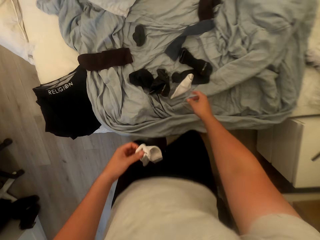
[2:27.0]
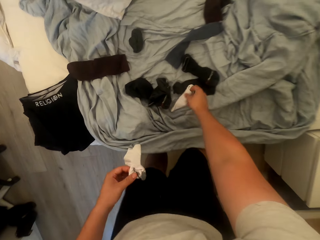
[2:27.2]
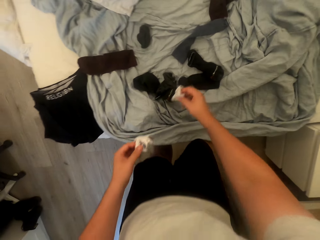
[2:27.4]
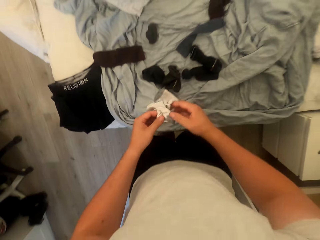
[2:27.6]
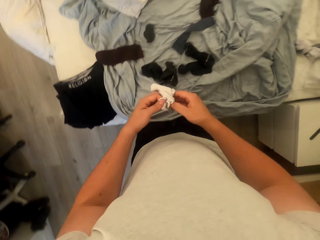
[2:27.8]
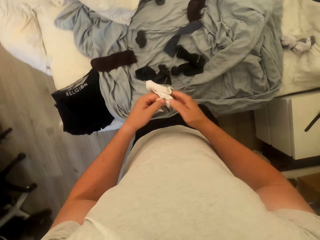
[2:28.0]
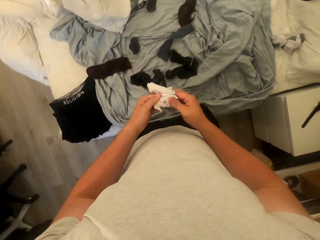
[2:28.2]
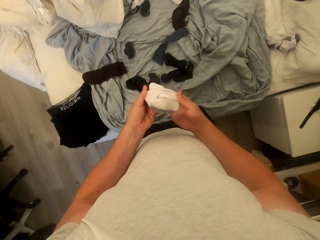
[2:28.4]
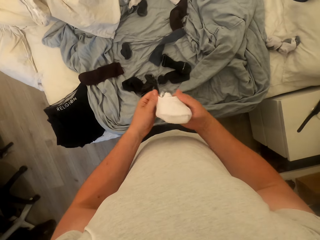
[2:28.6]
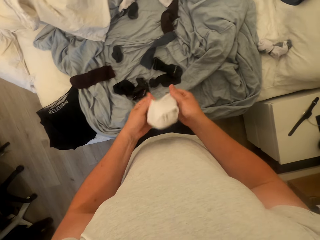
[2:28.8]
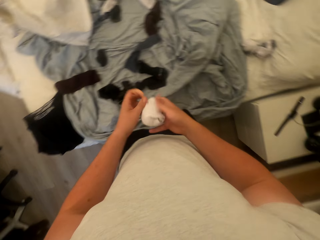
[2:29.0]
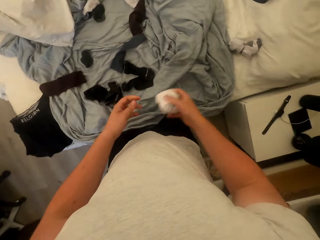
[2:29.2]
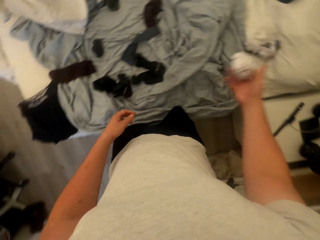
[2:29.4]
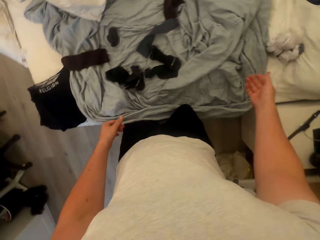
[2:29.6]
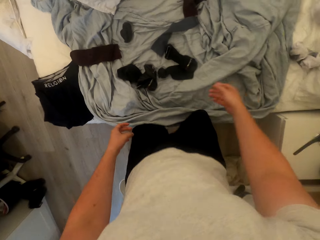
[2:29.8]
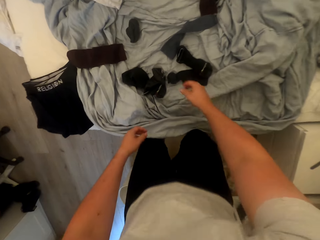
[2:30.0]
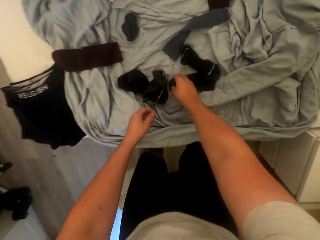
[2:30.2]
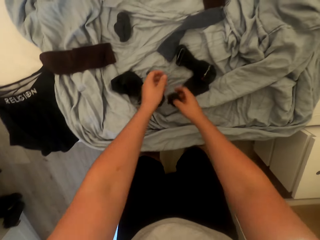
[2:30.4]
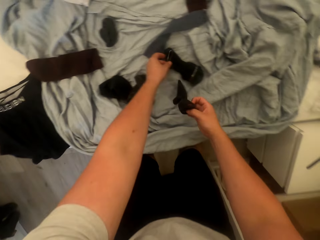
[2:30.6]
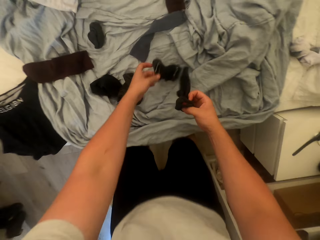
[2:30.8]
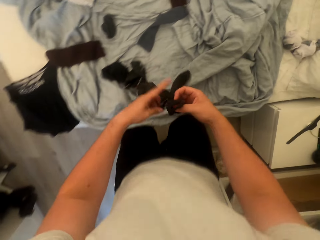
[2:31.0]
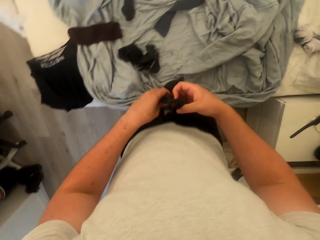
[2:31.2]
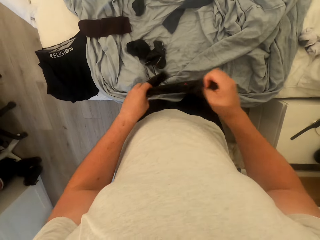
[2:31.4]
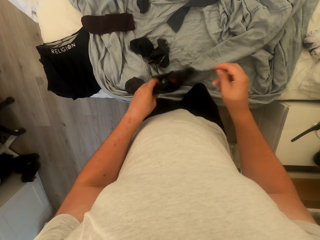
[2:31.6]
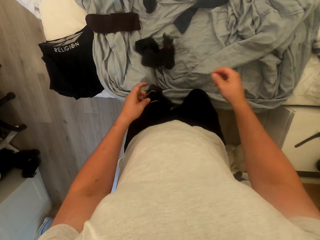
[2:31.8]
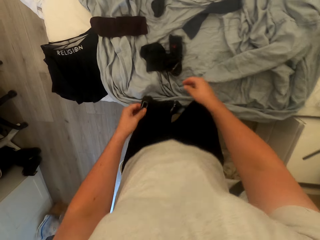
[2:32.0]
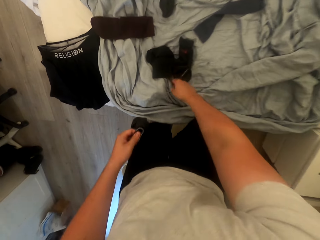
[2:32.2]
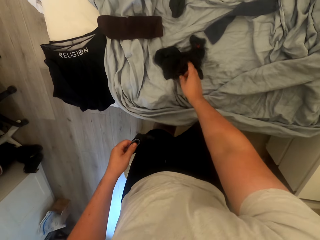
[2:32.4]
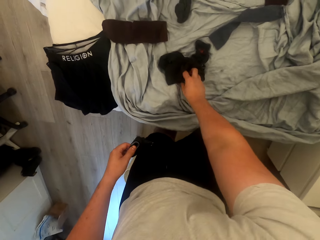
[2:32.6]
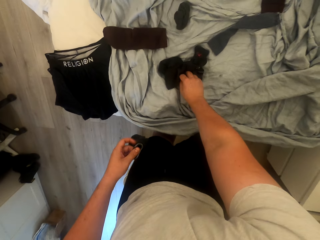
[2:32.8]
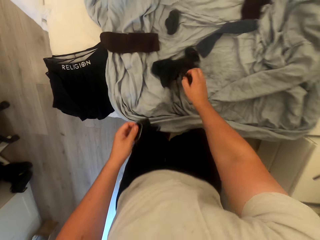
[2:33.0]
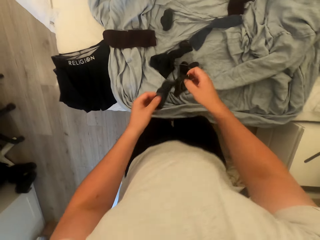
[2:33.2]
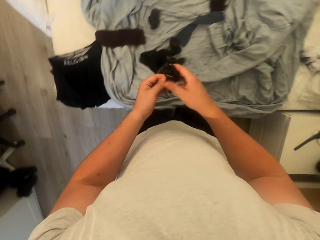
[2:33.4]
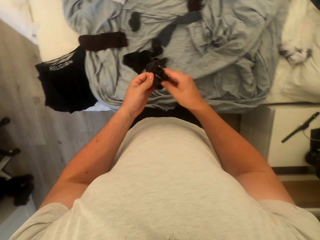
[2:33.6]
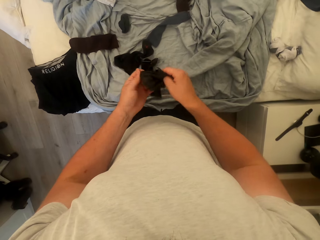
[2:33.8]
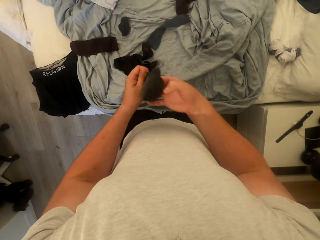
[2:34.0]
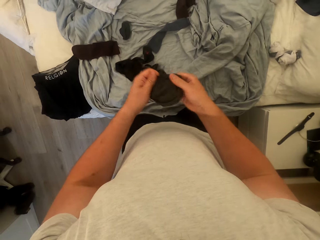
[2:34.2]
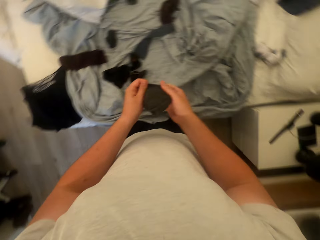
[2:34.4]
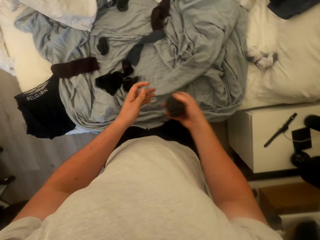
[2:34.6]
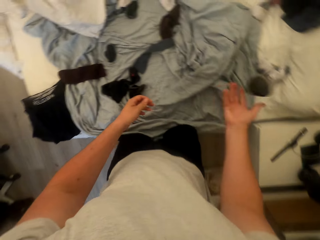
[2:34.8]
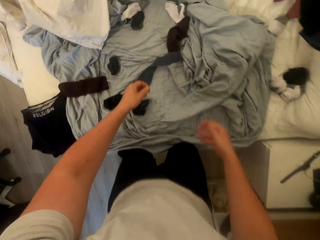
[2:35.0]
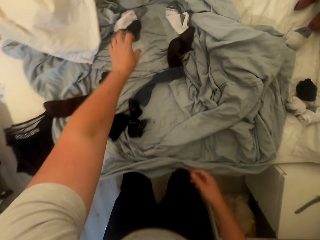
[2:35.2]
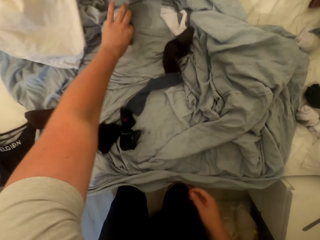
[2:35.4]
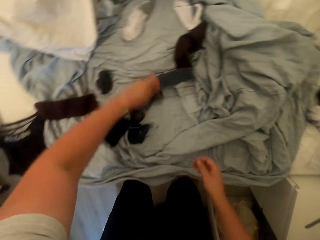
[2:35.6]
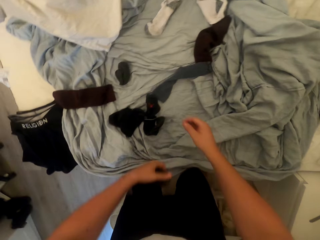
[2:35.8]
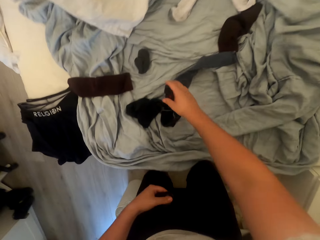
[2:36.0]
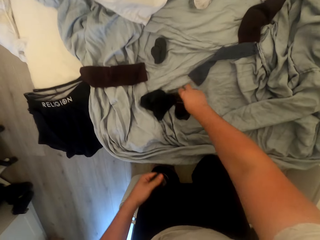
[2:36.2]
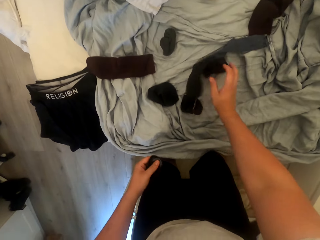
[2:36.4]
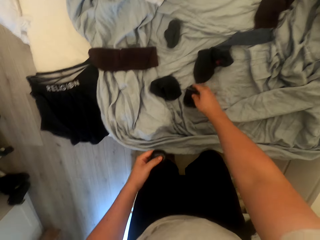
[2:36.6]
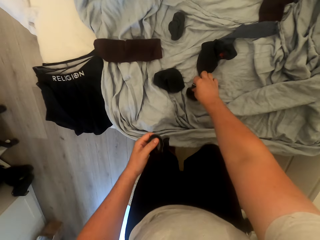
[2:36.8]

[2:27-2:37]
The camera wearer folds the stockings together and drops the stockings on the bed. They pick the third stockings from the bed. They fold the stockings together and drop the stockings on the bed. They pick the fourth stockings from the bed.

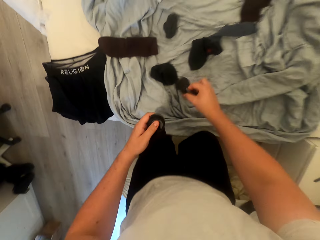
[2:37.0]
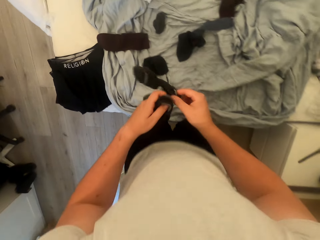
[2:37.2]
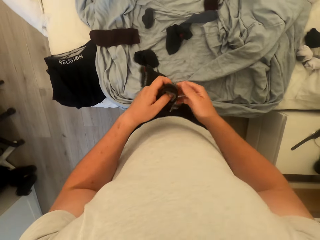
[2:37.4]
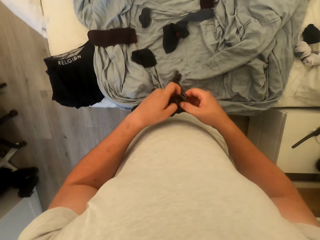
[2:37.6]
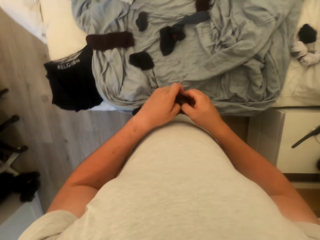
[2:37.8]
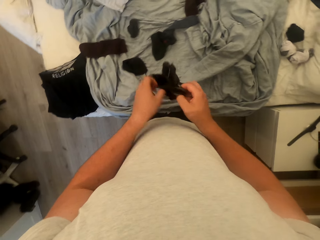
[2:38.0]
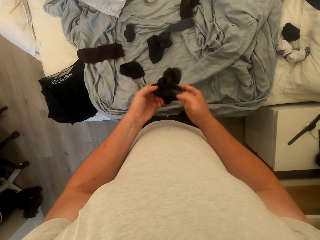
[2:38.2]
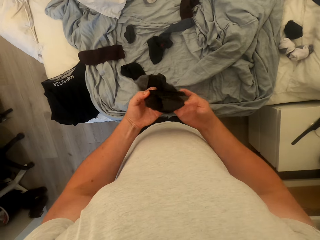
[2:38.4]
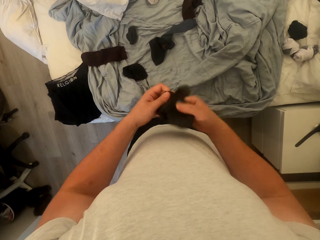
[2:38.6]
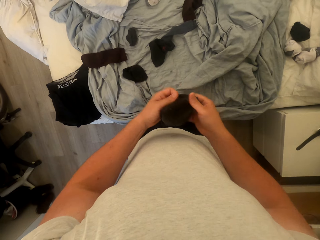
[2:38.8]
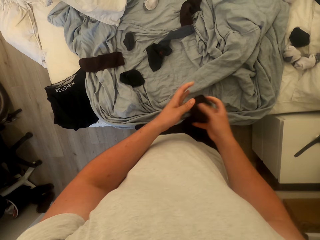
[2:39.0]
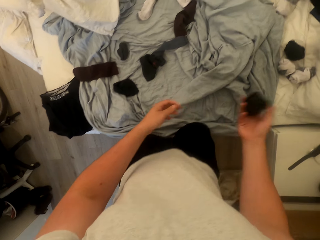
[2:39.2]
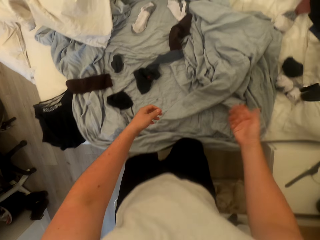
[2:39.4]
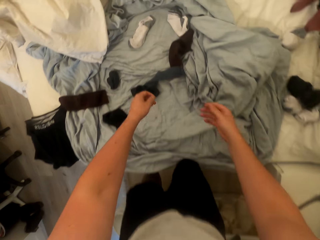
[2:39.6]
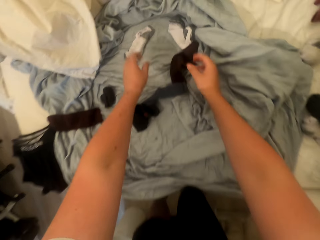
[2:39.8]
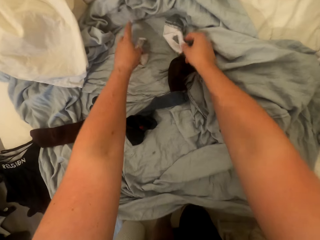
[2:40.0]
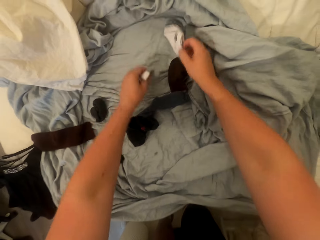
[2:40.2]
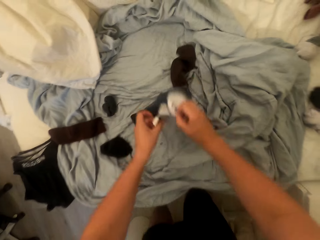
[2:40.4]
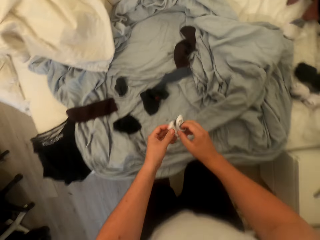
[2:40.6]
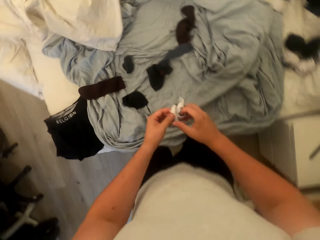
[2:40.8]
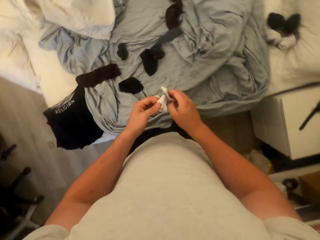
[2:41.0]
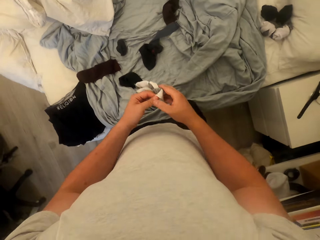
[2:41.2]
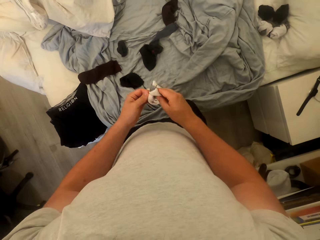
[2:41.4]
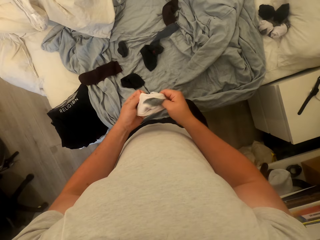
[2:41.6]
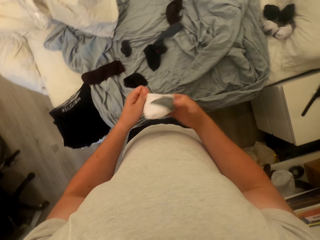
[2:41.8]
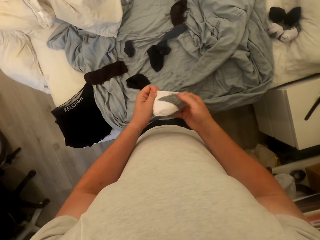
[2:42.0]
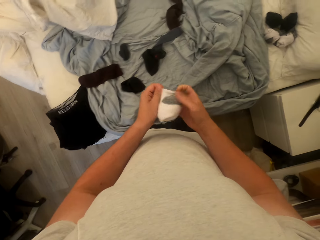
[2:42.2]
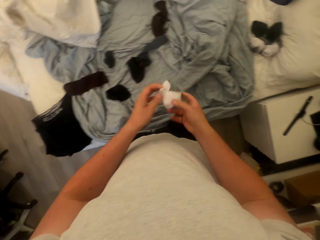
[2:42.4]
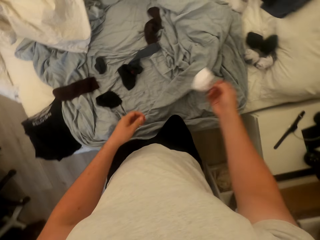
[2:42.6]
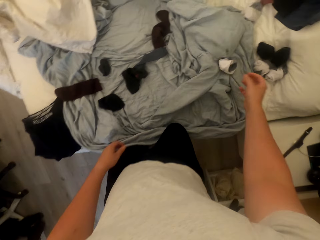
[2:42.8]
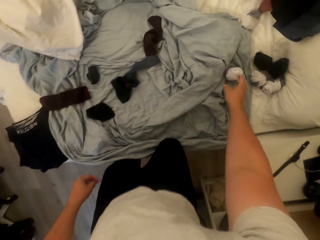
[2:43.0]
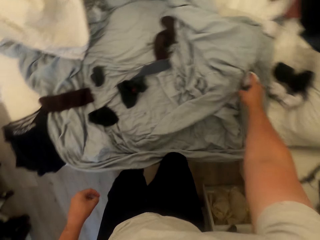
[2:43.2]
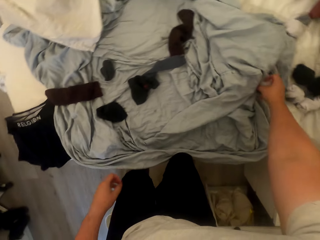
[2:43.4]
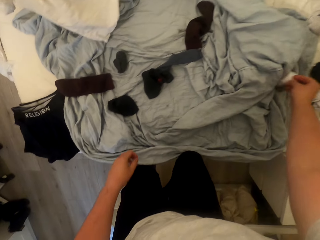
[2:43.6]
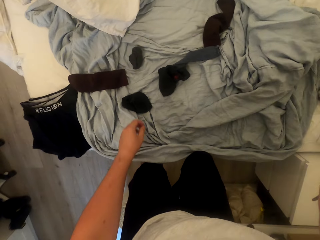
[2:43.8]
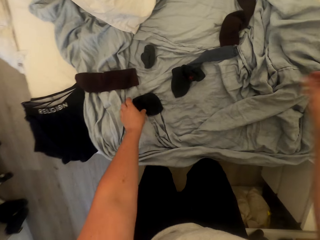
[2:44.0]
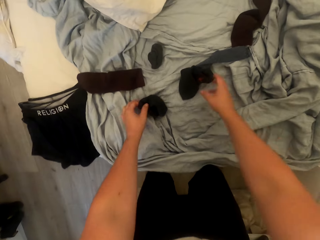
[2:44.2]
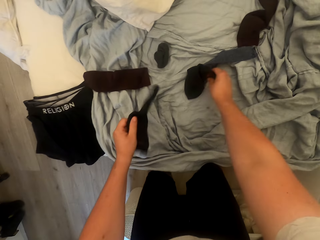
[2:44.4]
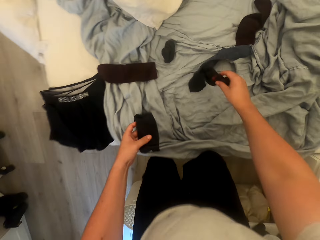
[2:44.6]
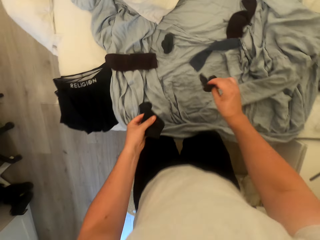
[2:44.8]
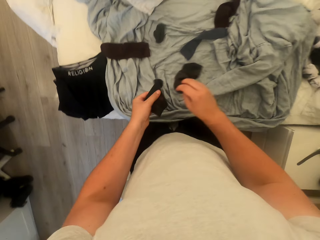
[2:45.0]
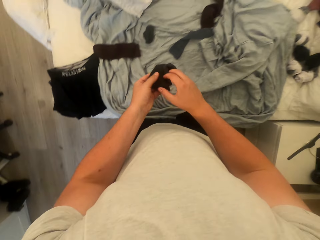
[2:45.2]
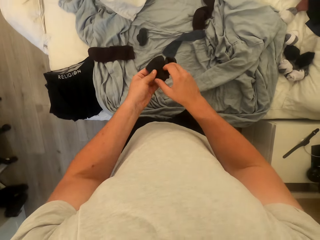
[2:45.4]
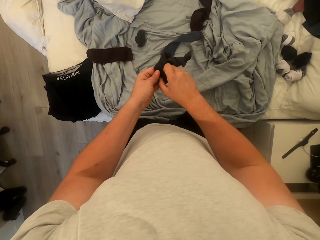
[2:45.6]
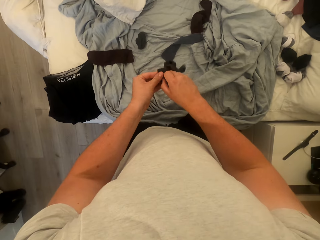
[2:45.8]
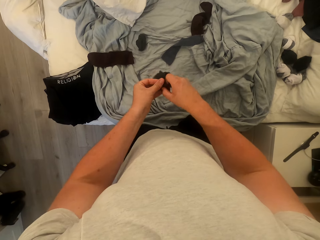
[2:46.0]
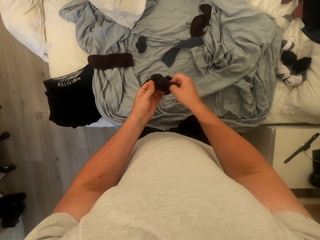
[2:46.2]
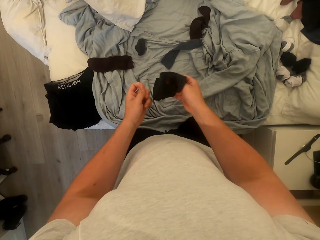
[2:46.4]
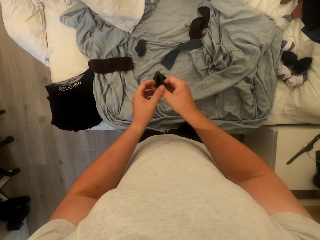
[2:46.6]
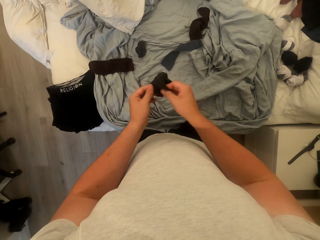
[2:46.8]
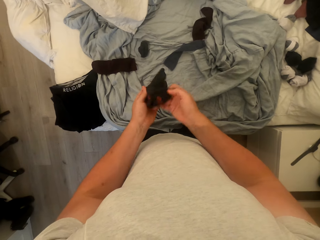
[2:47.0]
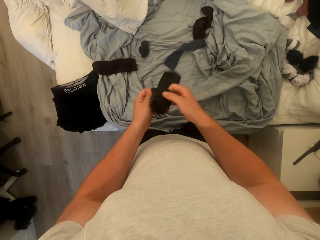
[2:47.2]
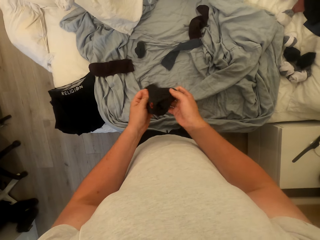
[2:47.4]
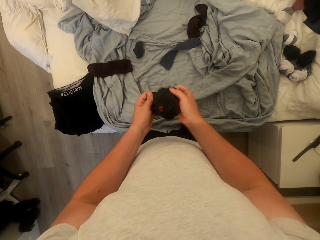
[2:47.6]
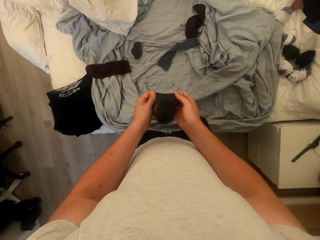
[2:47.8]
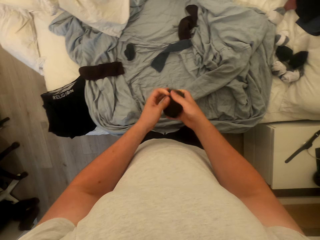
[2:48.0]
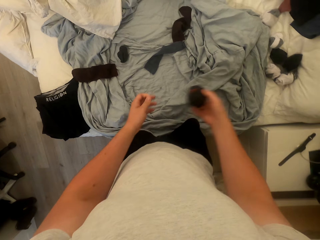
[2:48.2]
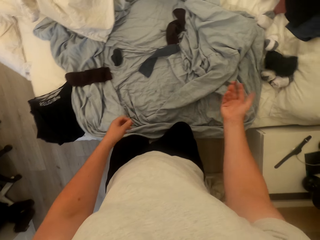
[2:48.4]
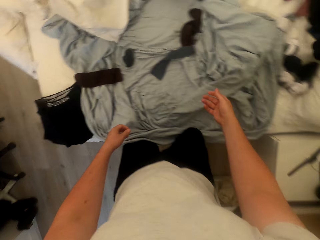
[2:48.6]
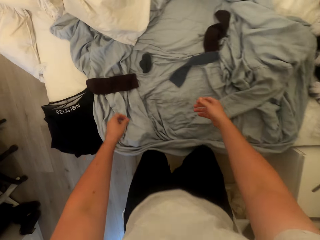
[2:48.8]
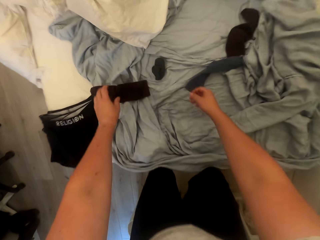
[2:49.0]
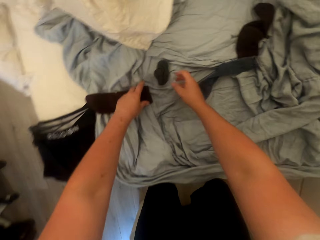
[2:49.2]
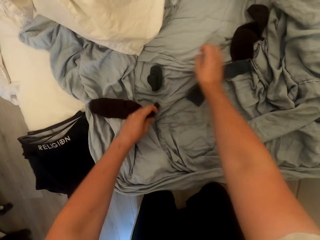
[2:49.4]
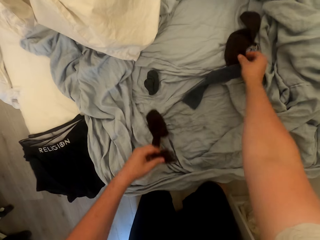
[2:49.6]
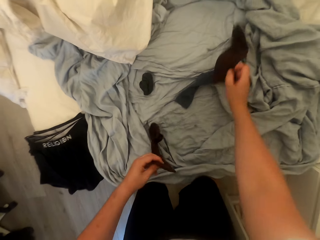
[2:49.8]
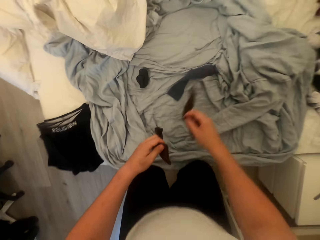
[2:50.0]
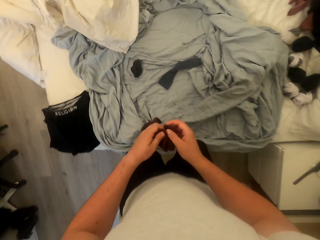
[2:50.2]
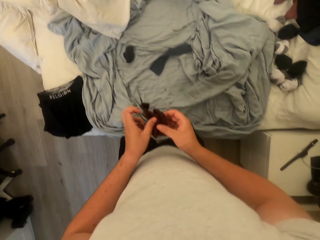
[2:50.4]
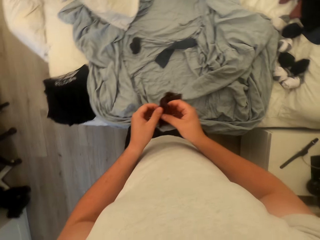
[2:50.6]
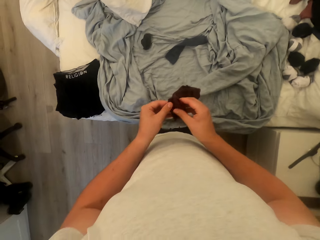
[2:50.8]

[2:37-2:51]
The camera wearer folds the stockings together and drops the stockings on the bed. They pick the fifth stockings from the bed. They fold the stockings together and drop the stockings on the bed. They pick the sixth stockings from the bed. They fold the stockings together and drop the stockings on the bed. They pick the seventh stockings from the bed.
